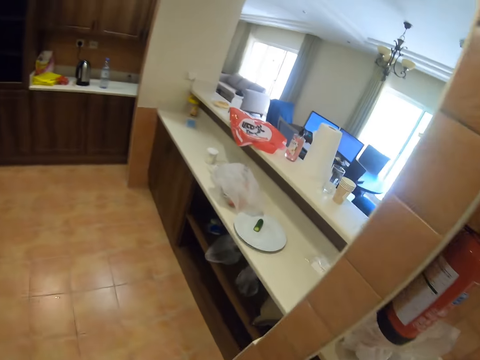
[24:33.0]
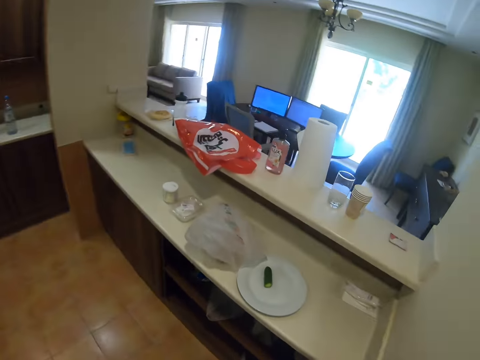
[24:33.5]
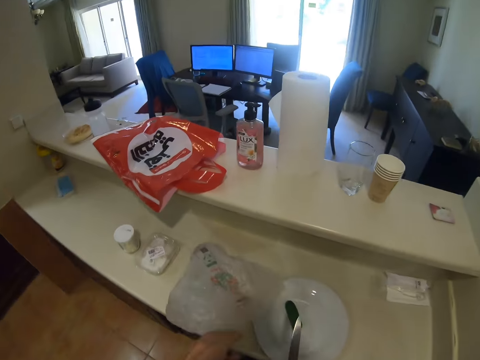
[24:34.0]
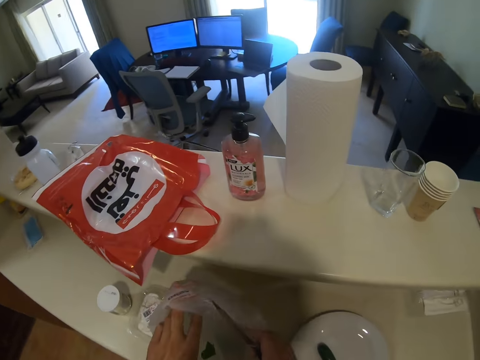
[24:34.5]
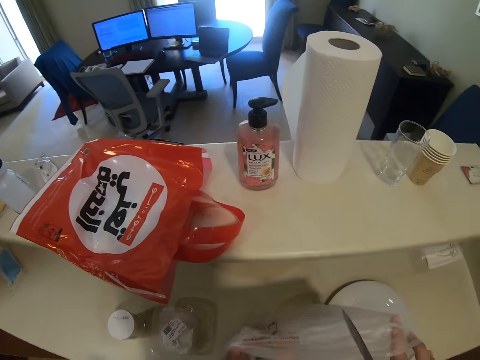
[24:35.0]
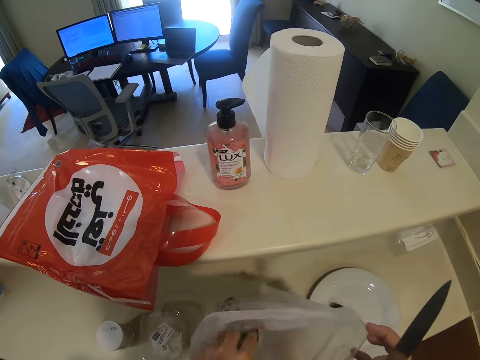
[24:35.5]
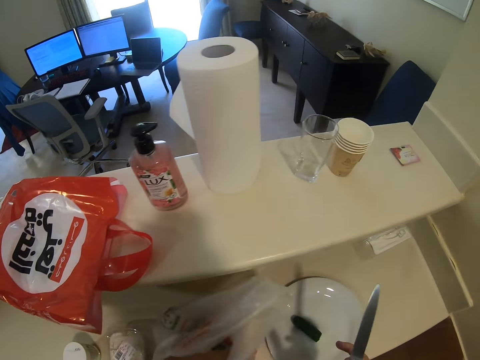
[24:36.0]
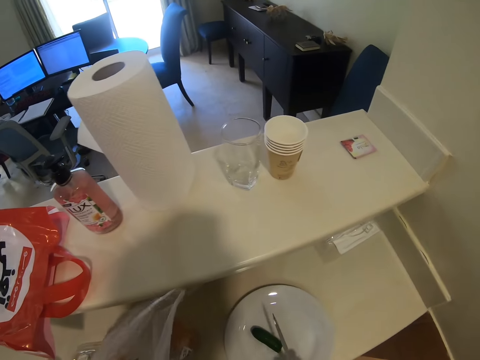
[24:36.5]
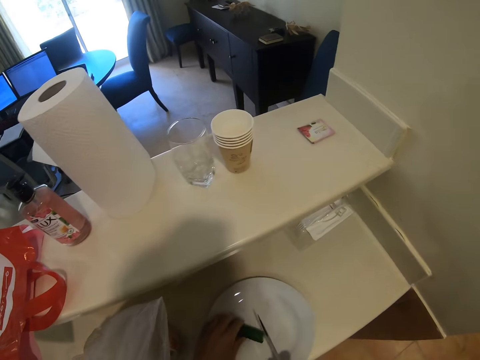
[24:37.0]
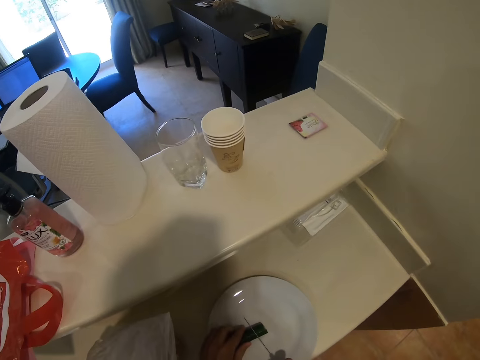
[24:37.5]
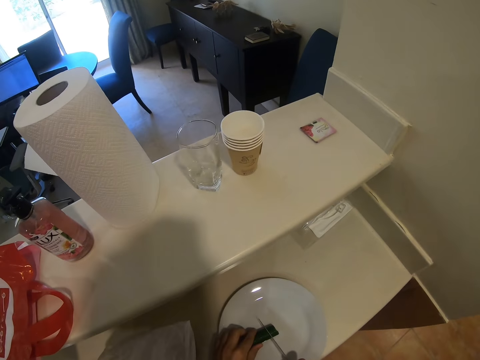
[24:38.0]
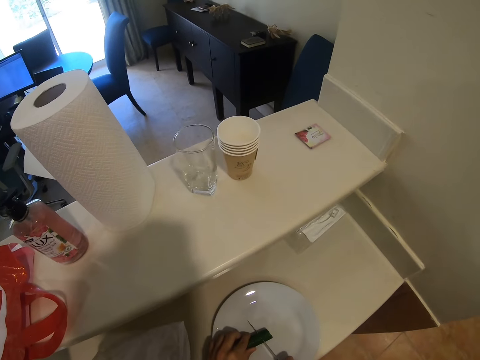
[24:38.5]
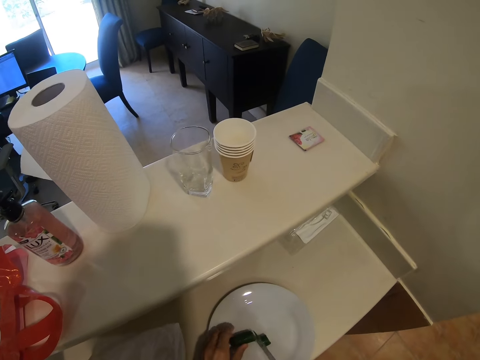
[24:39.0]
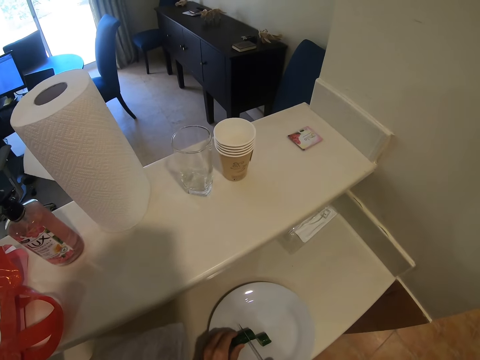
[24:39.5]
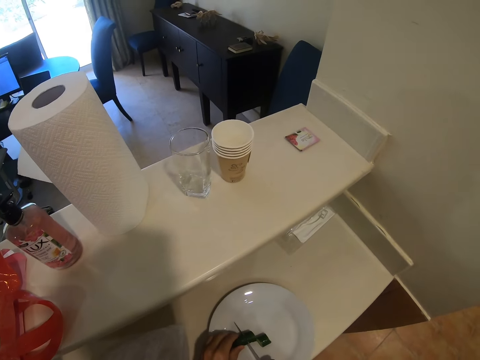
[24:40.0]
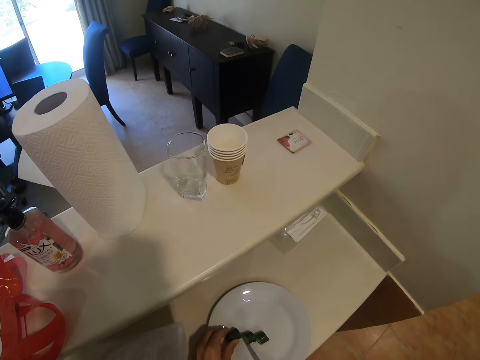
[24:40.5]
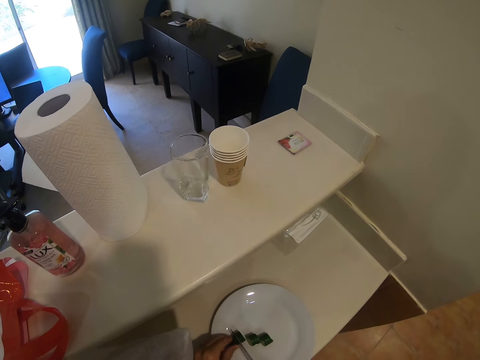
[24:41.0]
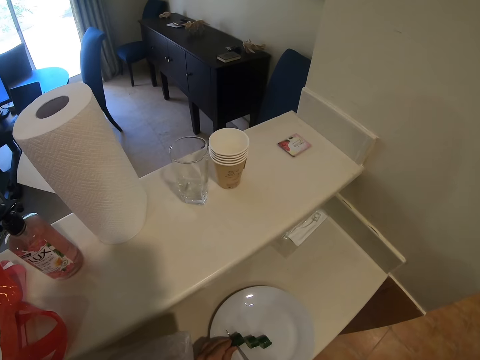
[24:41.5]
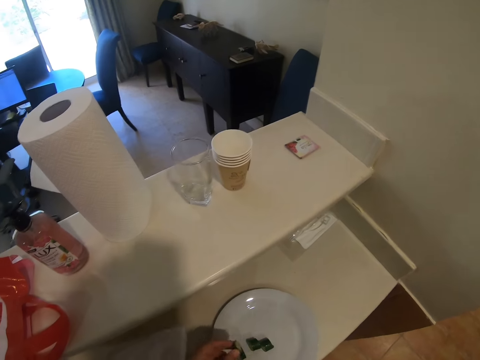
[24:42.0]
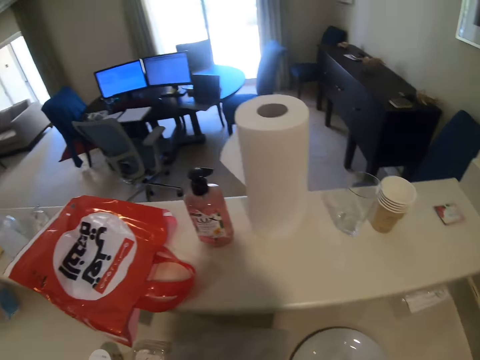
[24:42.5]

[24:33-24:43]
The camera wearer removes the cucumber from the polythene paper. They chop the cucumber with a knife in the plate.

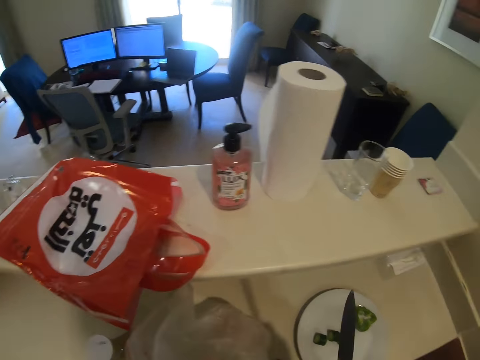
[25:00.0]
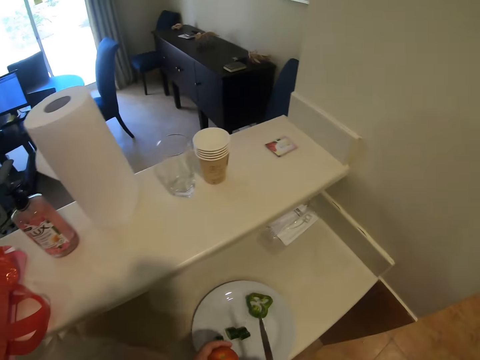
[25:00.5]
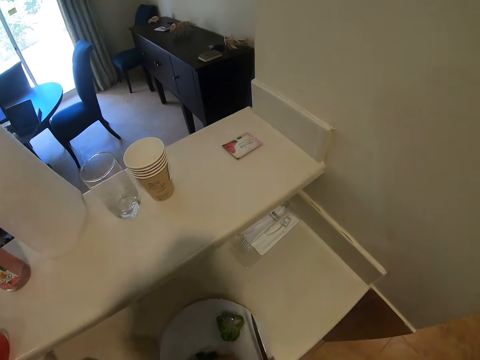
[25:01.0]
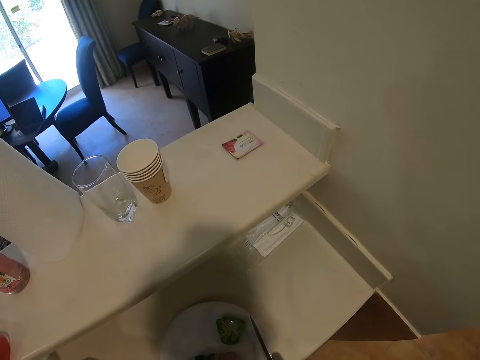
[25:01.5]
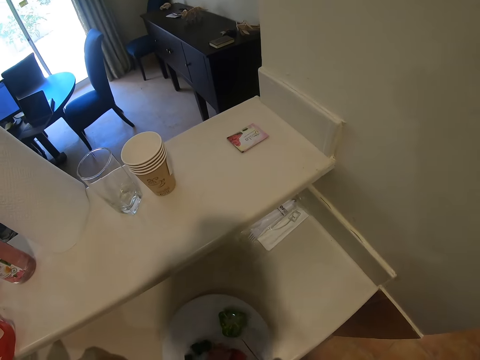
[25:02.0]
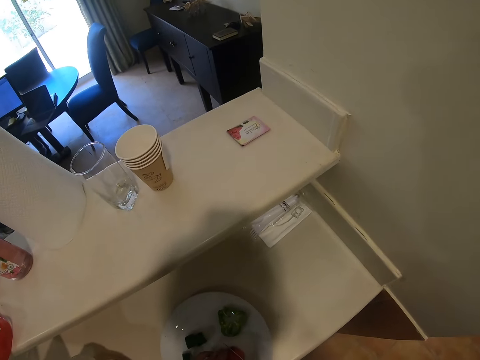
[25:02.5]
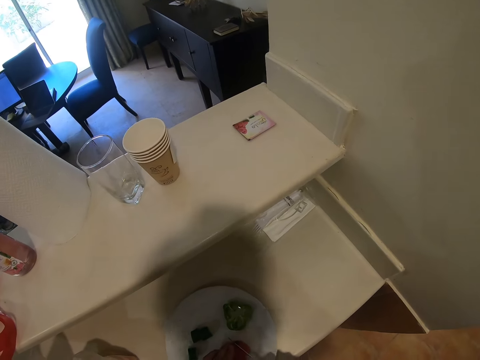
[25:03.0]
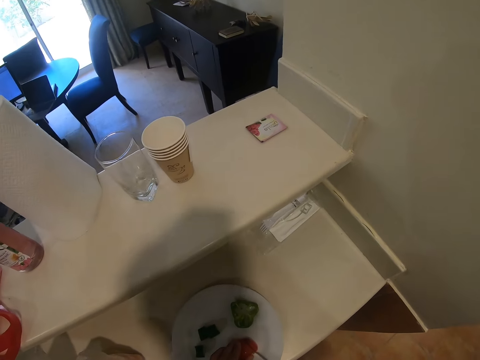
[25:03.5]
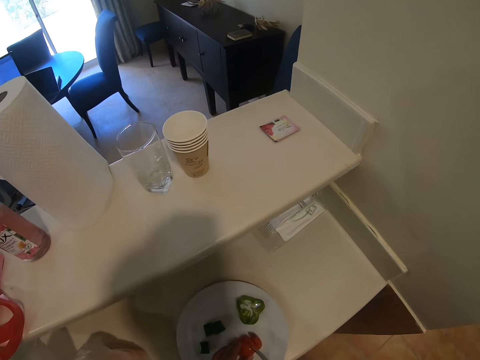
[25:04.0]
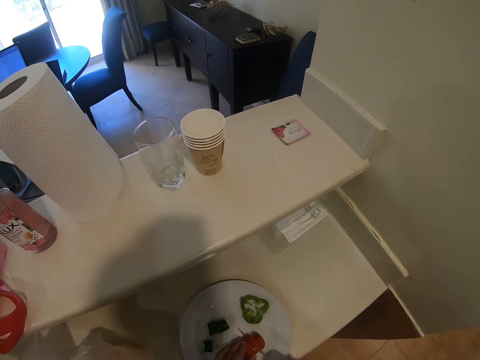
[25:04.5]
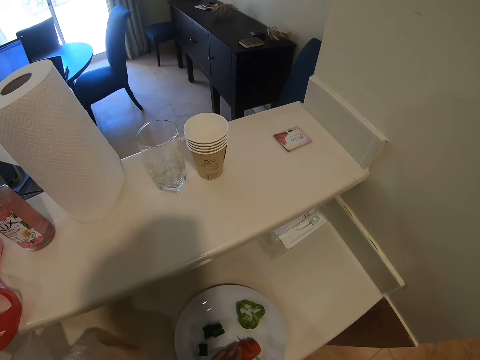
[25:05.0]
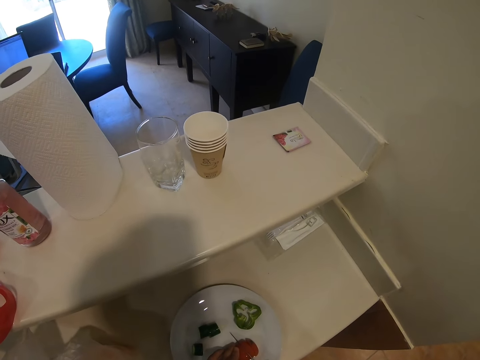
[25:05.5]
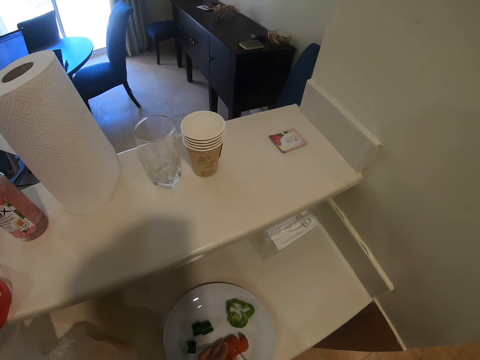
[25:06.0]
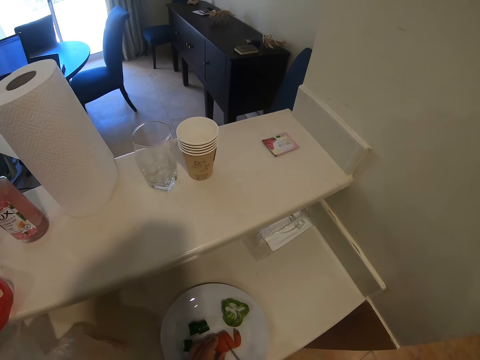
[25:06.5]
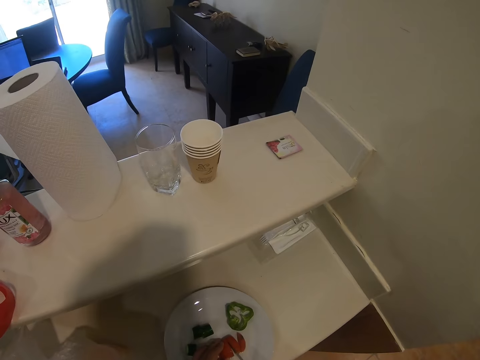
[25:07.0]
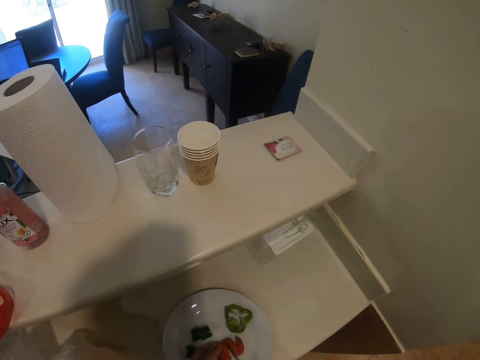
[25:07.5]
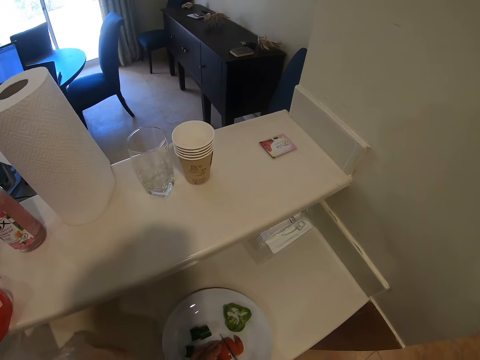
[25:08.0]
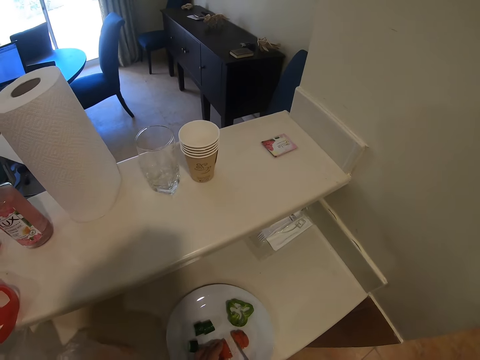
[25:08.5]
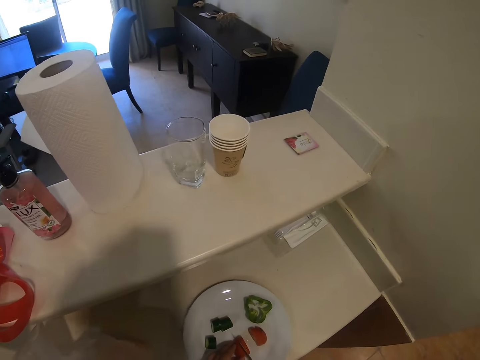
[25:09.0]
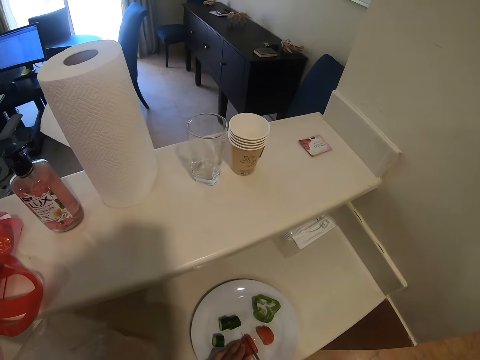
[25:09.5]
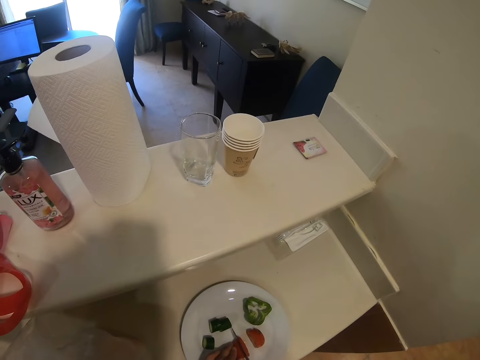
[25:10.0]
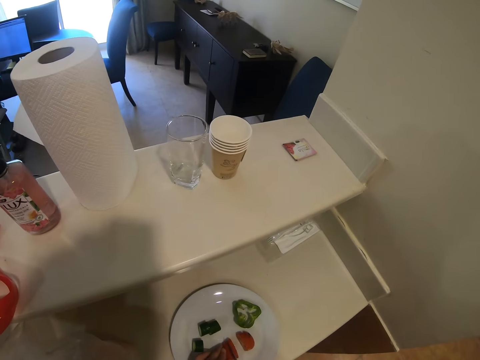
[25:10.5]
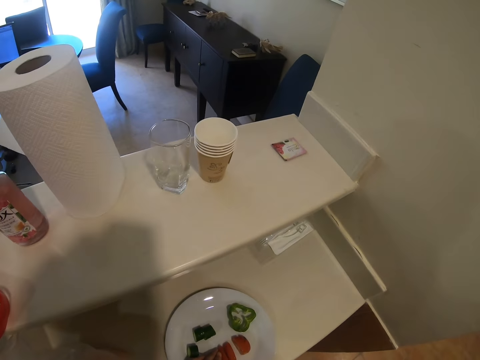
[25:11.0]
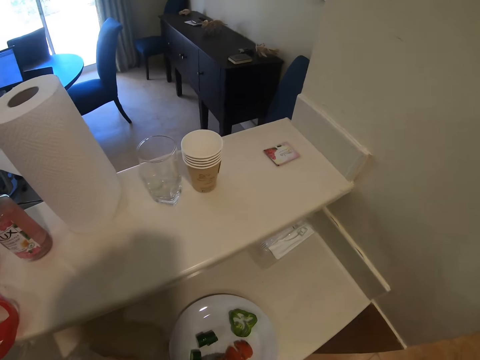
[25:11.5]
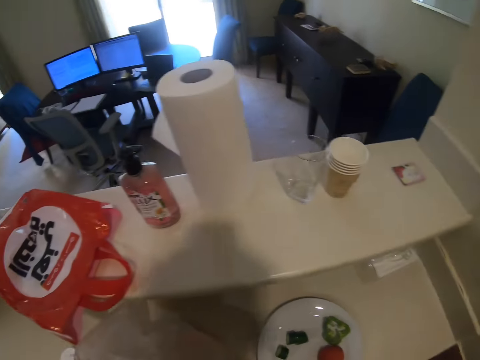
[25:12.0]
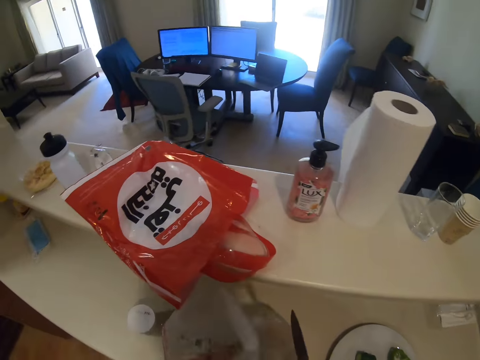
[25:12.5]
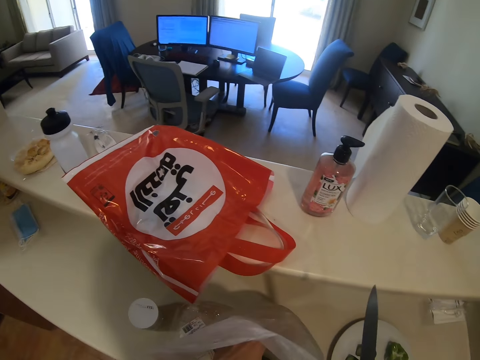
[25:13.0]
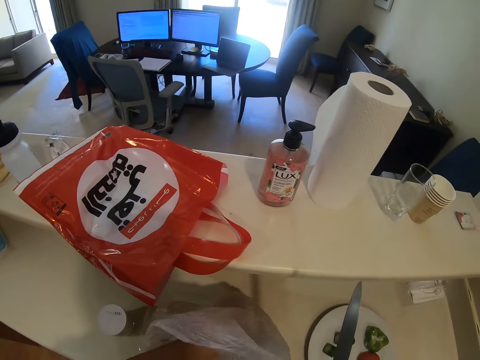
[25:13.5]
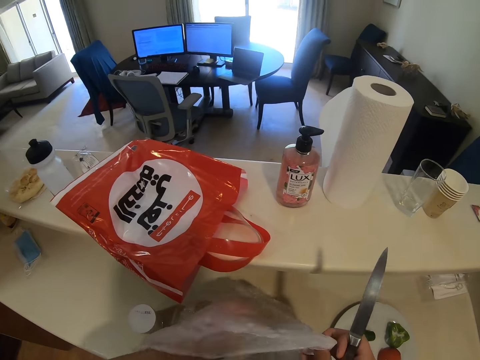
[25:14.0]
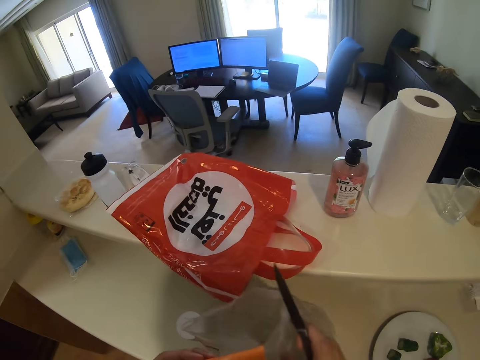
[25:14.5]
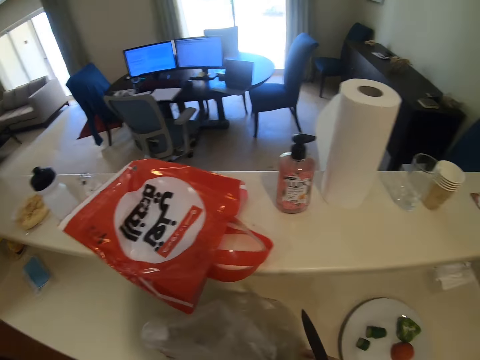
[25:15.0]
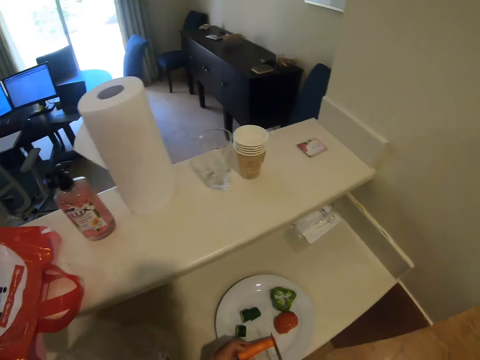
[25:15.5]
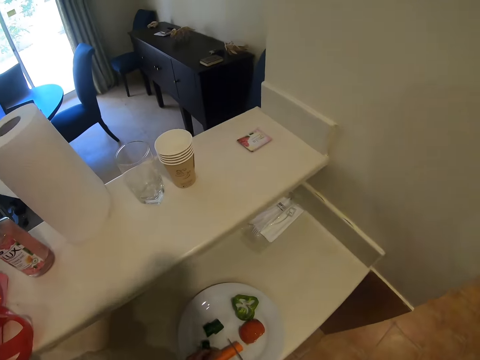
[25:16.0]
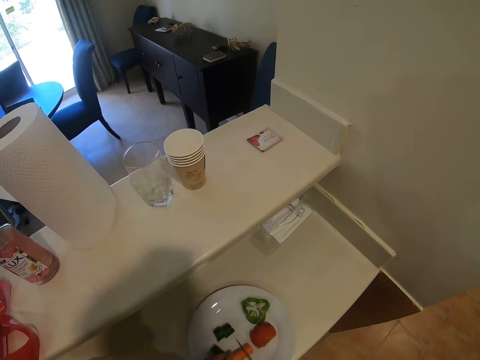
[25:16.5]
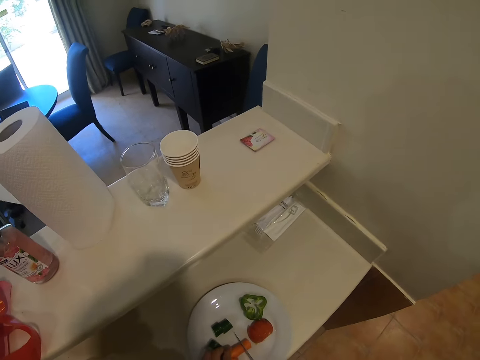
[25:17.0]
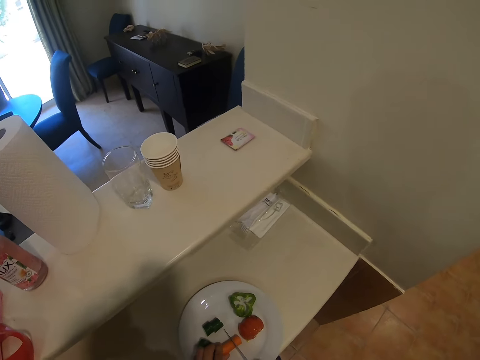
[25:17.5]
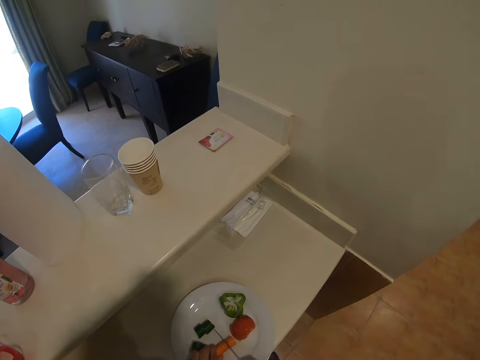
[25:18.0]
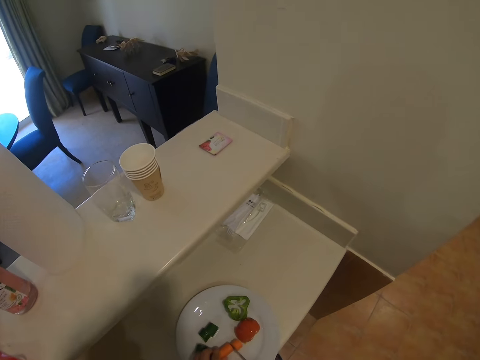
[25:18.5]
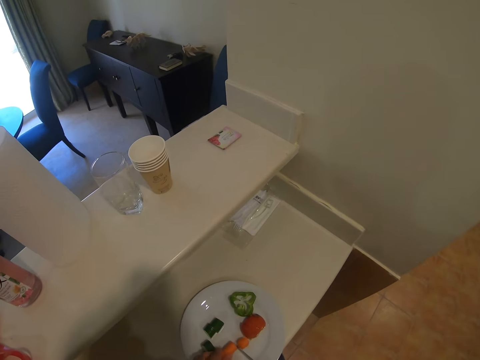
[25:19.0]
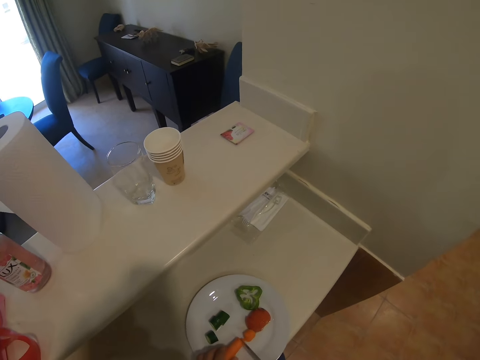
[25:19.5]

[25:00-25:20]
The camera wearer picks a tomato in the paper. They place the tomato on the plate. They chop the tomato with a knife. They place something in the plate. They remove the carrot from the polythene paper. They place the carrot on the plate. They chop the carrot with the knife.
